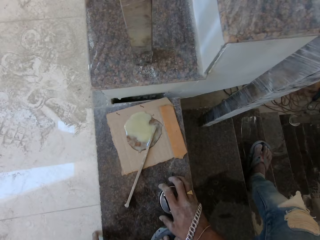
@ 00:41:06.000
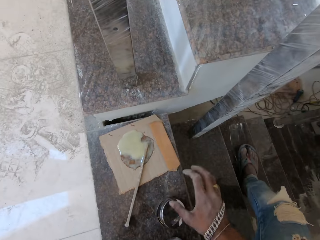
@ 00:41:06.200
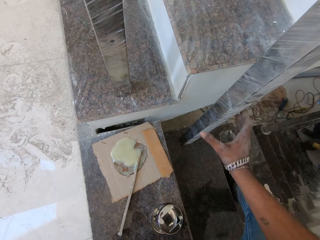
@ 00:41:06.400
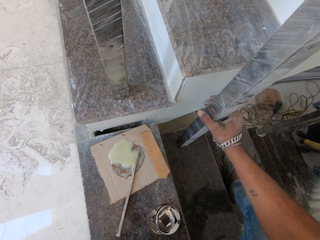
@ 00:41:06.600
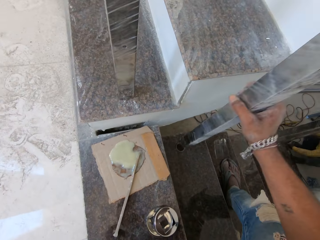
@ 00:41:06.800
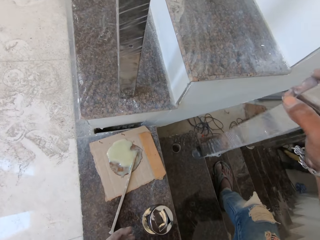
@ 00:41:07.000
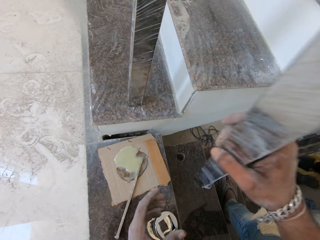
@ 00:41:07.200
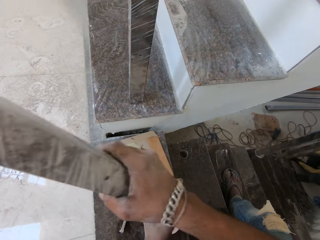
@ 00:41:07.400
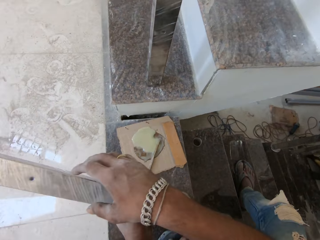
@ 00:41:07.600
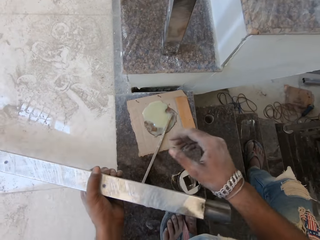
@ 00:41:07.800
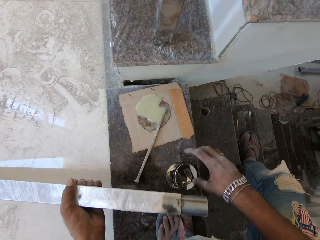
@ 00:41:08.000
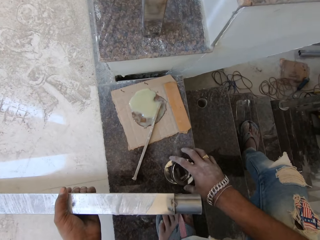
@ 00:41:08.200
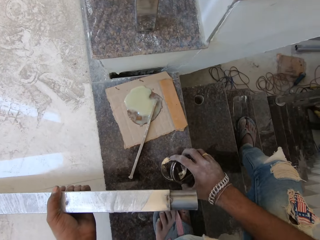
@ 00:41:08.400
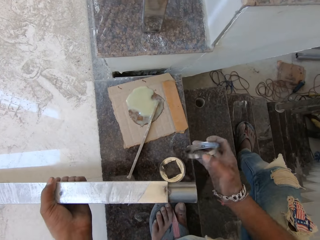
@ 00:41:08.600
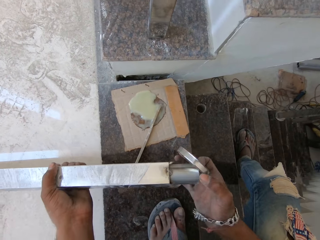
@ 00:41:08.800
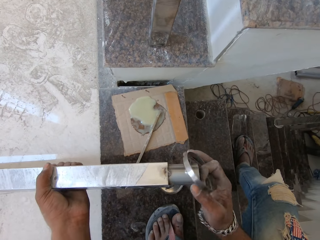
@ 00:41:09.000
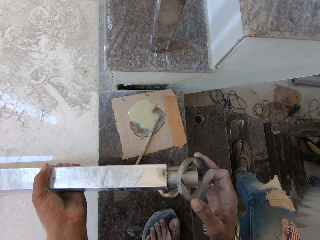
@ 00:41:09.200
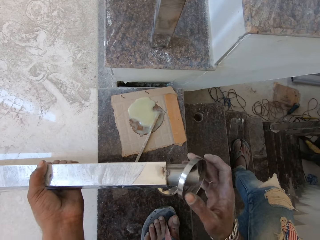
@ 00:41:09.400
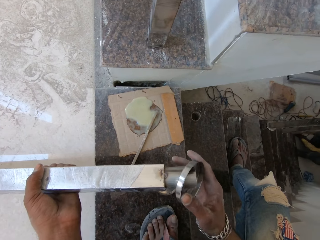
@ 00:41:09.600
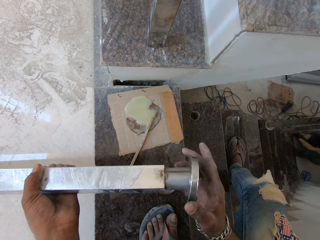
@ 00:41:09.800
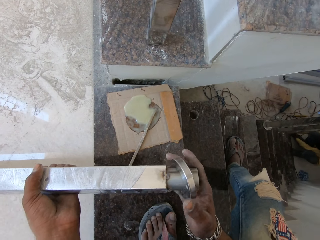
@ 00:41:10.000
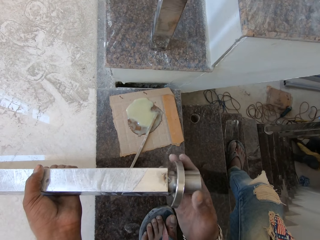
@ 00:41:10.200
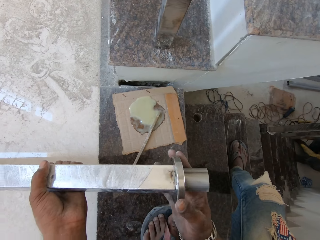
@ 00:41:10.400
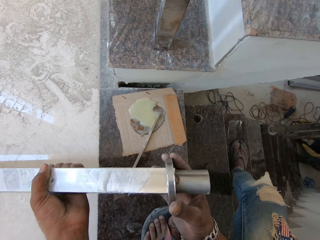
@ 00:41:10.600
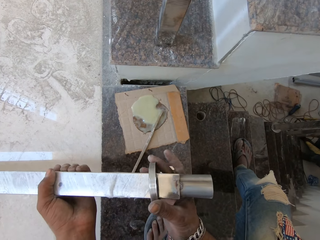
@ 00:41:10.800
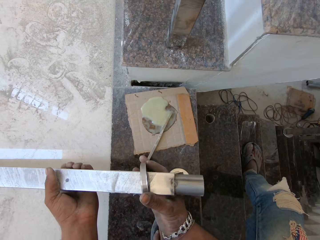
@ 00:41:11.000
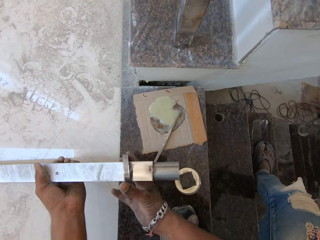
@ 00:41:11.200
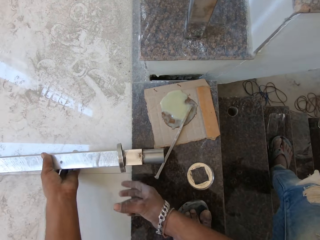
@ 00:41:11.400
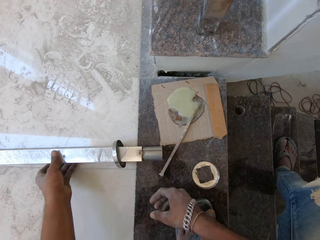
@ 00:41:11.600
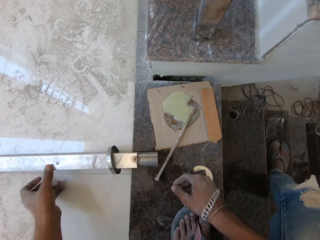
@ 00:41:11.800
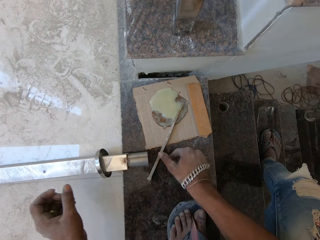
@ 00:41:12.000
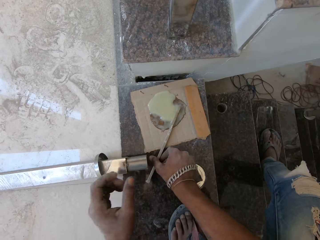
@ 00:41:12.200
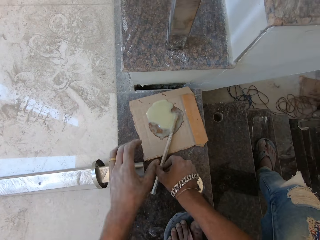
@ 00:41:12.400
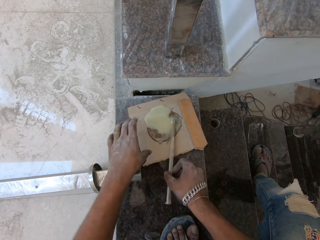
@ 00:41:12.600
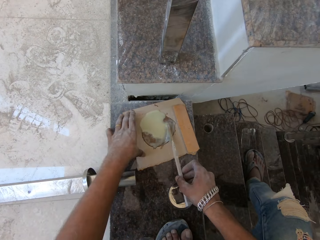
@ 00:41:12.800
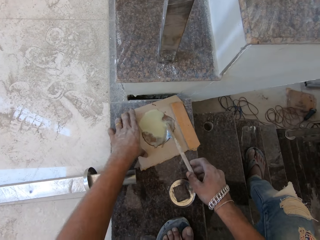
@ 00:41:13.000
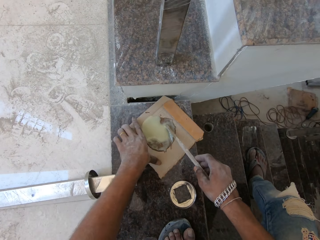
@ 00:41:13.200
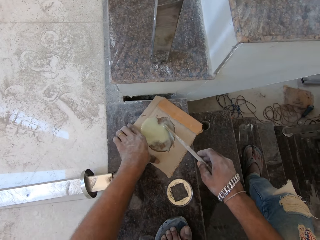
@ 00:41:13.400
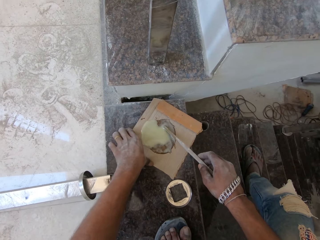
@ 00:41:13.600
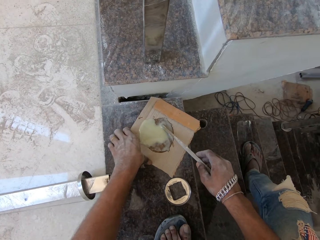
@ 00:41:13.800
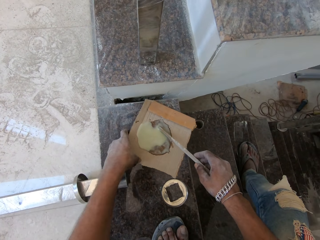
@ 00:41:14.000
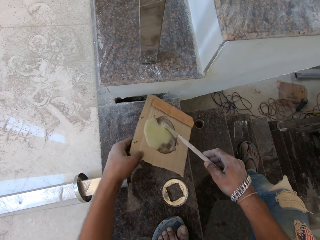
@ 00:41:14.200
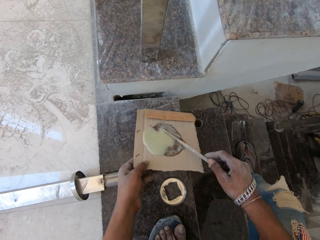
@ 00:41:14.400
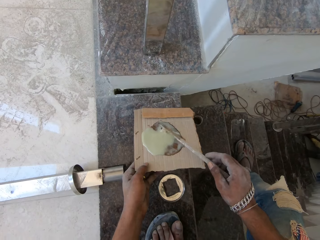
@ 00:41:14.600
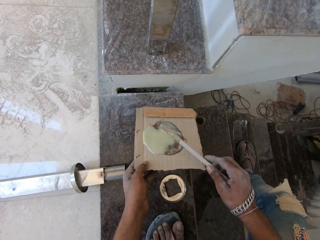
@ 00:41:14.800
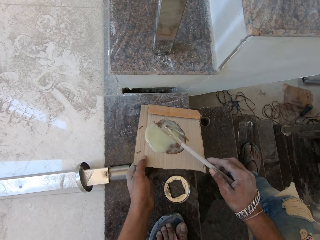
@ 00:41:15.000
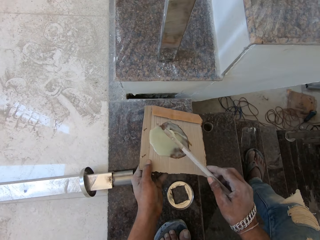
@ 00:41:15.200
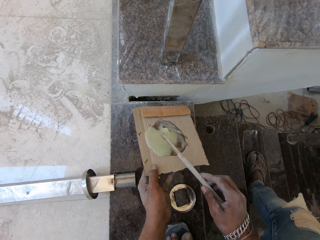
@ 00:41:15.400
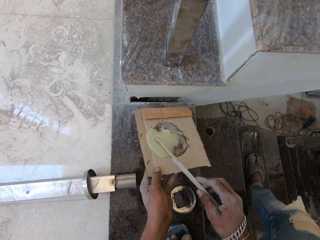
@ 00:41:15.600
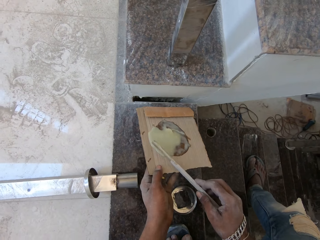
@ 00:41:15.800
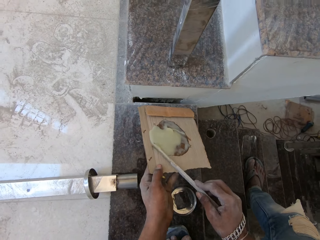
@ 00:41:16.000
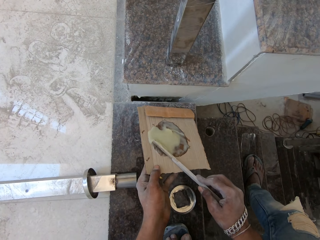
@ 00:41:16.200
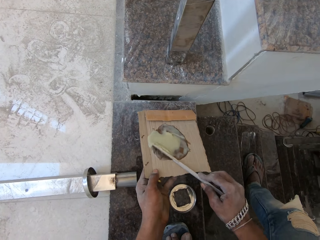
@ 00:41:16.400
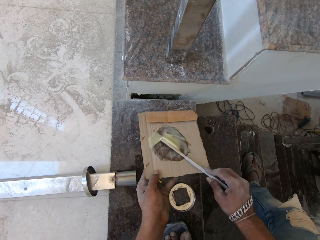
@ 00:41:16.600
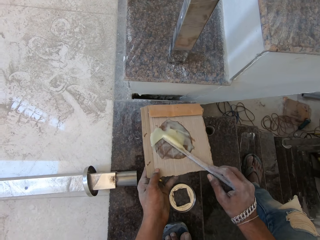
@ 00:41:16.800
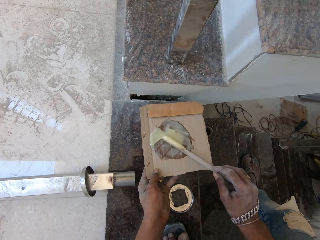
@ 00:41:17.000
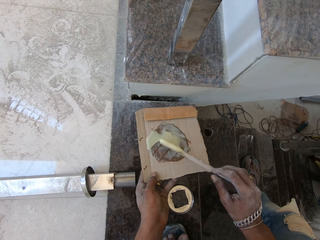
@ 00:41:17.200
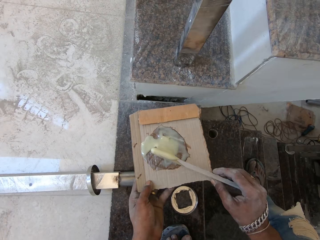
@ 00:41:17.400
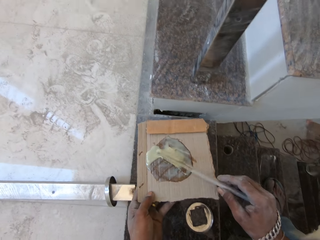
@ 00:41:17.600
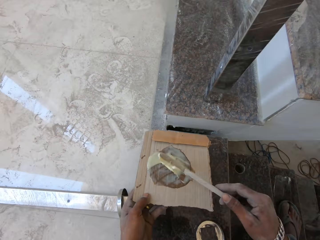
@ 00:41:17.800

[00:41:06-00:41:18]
The camera wearer places the baseplate in his right hand on the staircase. He pulls a baluster from a hole in the staircase with his right hand. He passes the baluster from his right hand to his left hand. He picks the baseplate from the staircase with his right hand. He inserts the baseplate in his right hand into the baluster in his left hand. He places the baluster in his left hand on a landing. He lifts the stick on the paperboard with his right hand. He picks the paperboard from the staircase with his left hand. He picks the stick in his right hand from the paperboard in his left hand. He scoops some glue from the paperboard in his left hand with the stick in his right hand.

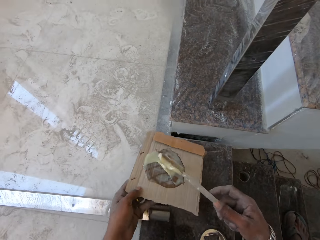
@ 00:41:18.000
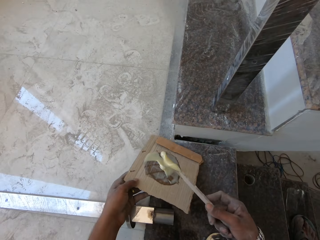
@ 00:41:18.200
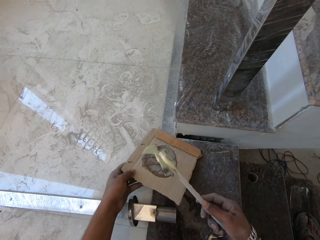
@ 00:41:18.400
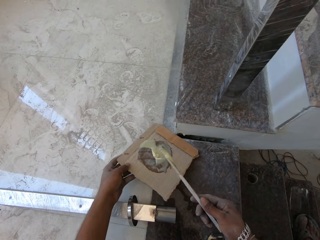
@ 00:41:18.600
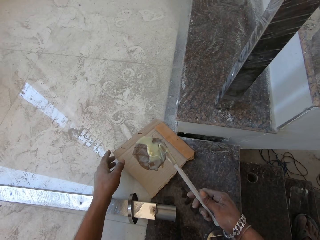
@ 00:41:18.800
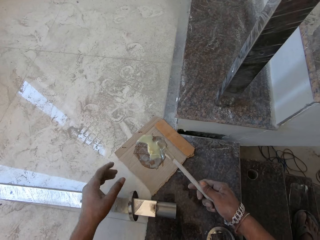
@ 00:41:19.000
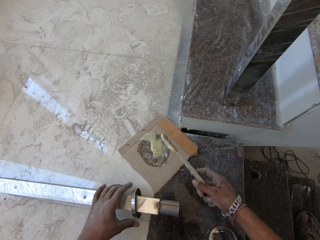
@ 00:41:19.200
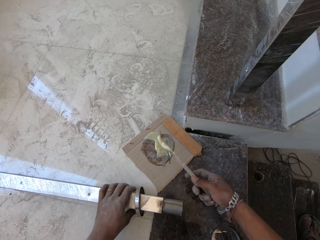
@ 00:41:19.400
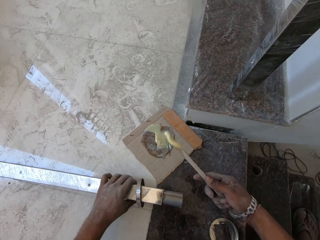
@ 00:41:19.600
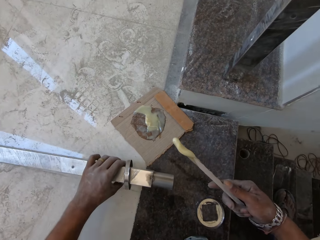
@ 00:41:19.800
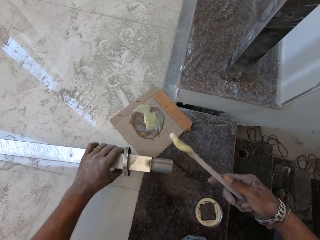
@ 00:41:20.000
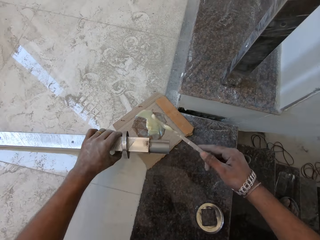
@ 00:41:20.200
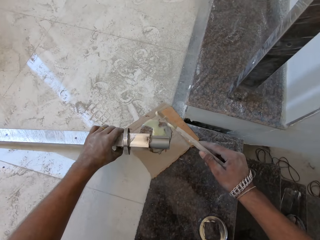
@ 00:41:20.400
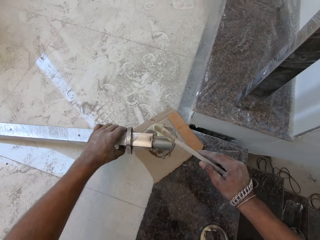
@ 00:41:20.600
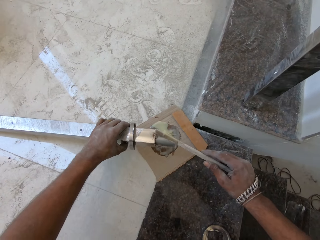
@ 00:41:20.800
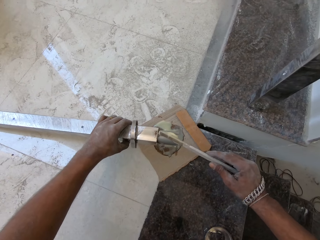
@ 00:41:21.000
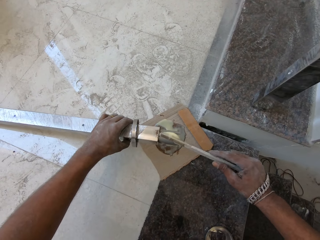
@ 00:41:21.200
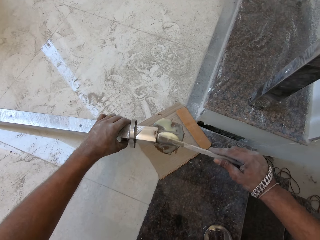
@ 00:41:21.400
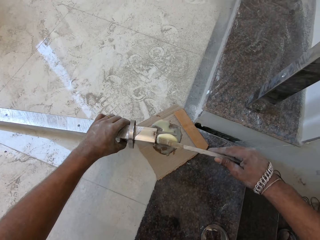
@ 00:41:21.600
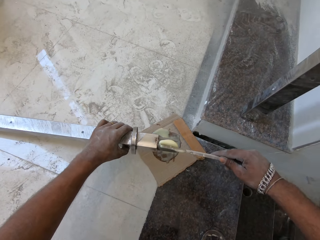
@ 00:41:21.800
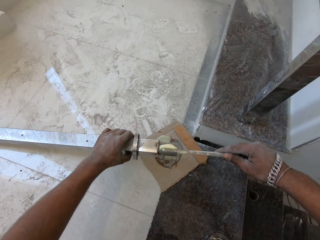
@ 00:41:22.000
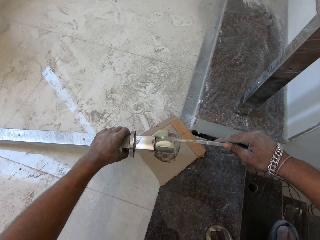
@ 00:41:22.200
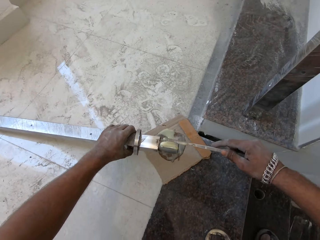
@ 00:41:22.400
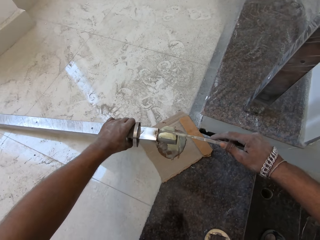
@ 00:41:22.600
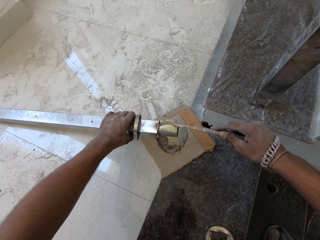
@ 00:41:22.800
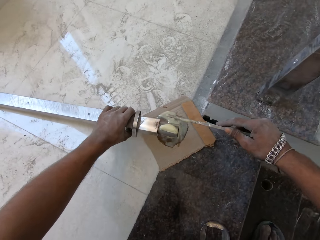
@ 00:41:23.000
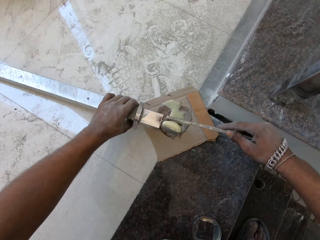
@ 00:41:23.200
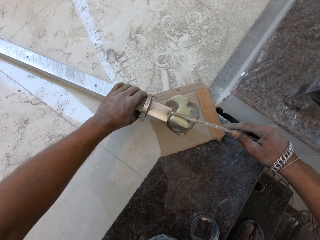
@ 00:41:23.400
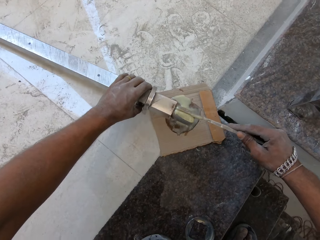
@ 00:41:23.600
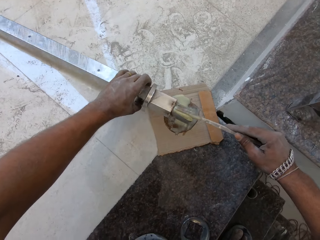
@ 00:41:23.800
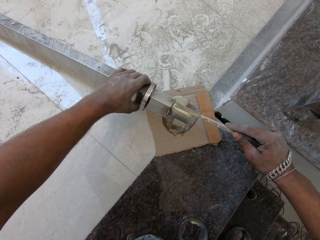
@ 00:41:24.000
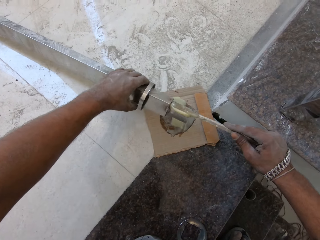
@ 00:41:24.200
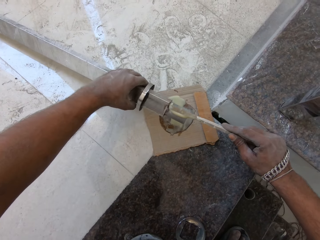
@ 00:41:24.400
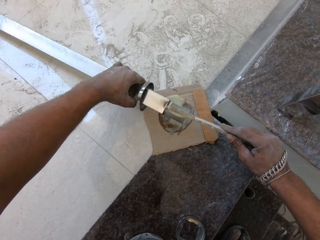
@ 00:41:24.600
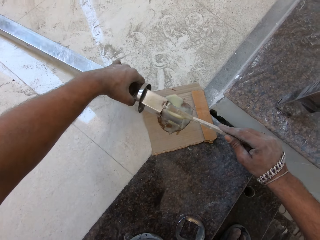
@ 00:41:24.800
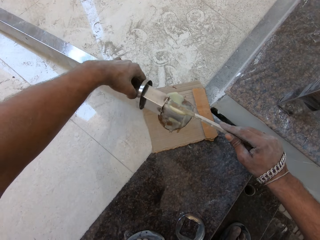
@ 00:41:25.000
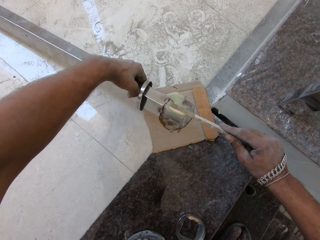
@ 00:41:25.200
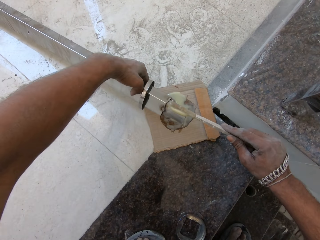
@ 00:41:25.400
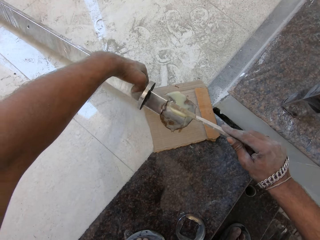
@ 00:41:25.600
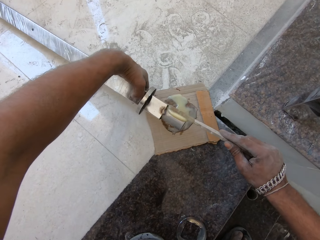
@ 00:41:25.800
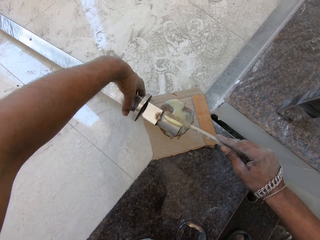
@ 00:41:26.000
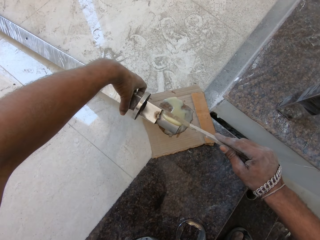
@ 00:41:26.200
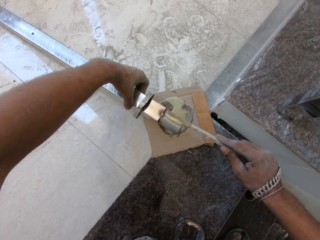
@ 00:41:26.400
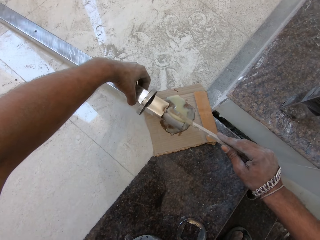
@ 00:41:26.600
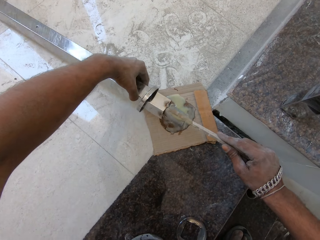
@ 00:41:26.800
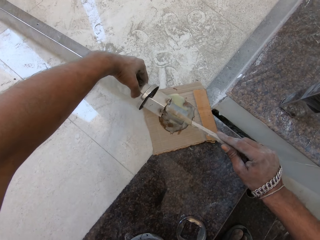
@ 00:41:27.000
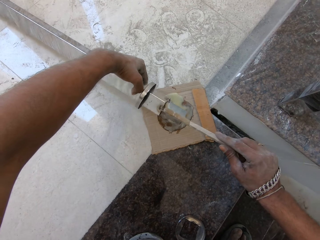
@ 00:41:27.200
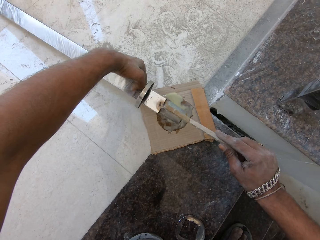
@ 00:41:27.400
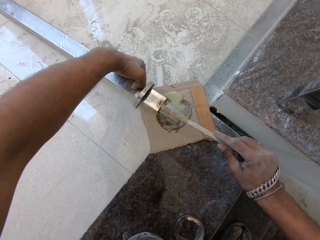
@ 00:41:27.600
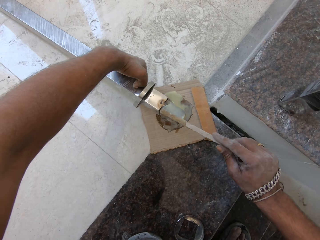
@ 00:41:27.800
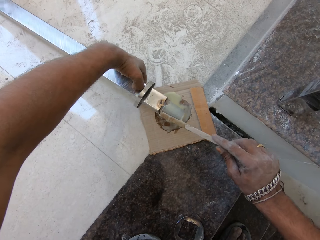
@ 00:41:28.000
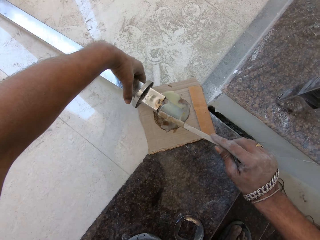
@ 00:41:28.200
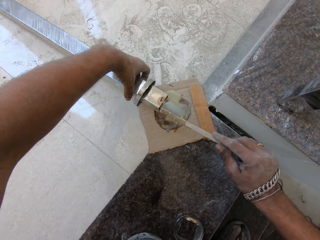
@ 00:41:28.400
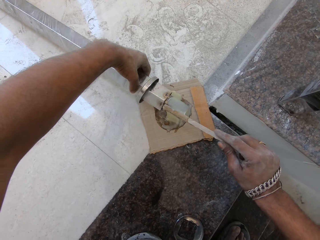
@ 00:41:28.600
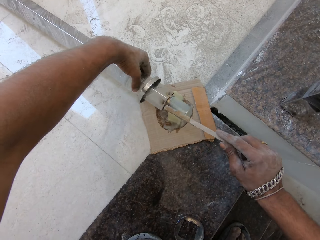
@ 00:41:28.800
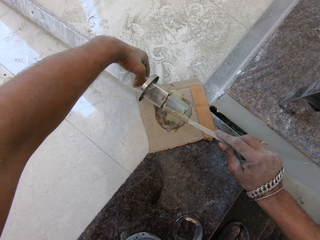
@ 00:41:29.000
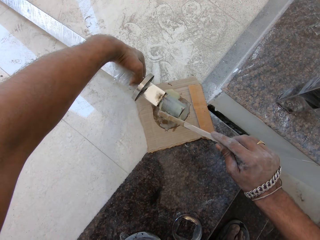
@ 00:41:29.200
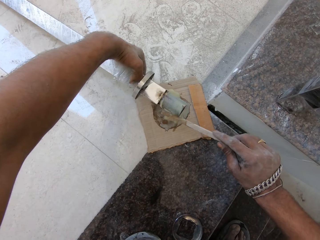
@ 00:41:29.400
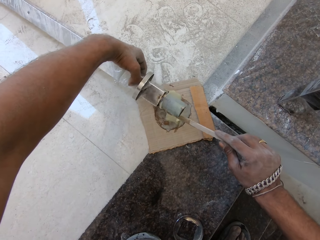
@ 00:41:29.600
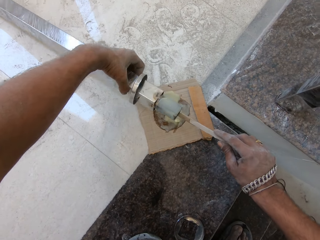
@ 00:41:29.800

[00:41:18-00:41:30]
The camera wearer places the paperboard in his left hand on the staircase. He lifts the baluster on the floor with his left hand. He applies the glue from the stick in his right hand on the baluster in his left hand.
